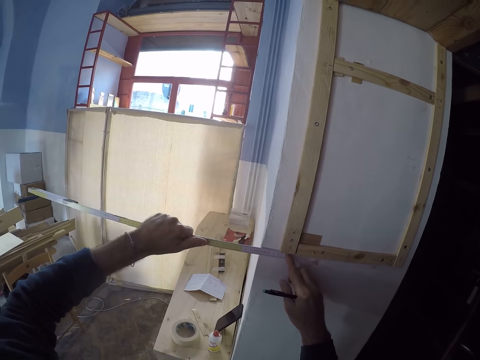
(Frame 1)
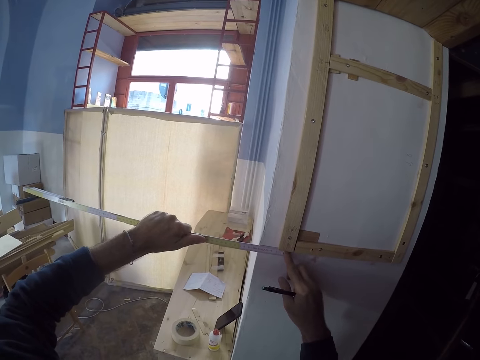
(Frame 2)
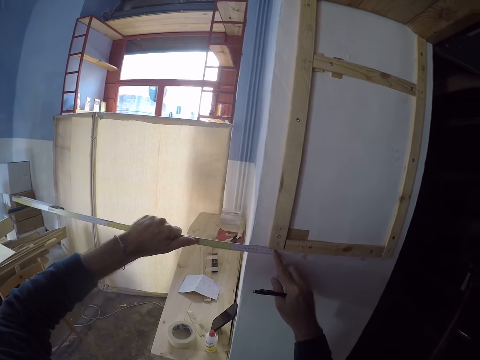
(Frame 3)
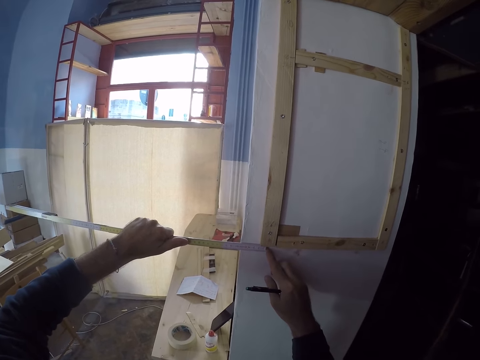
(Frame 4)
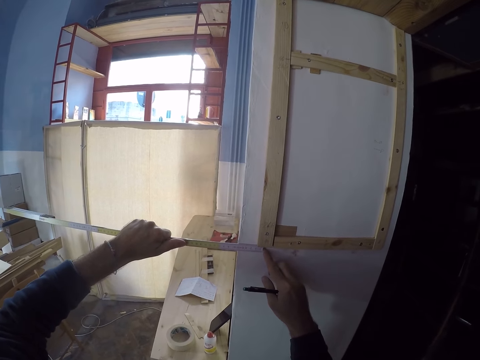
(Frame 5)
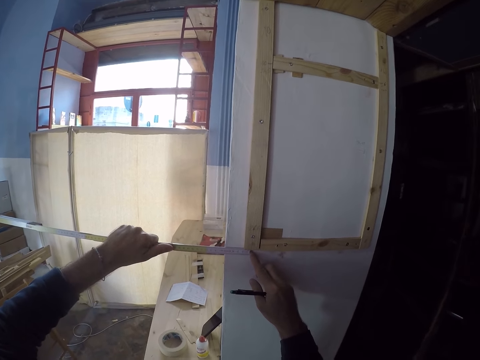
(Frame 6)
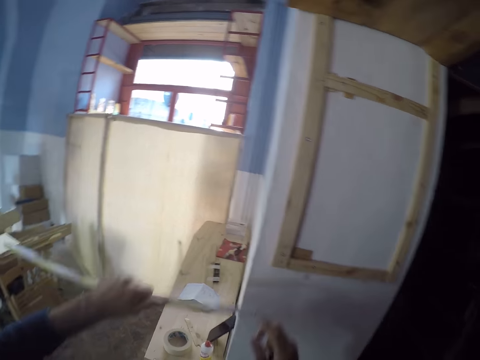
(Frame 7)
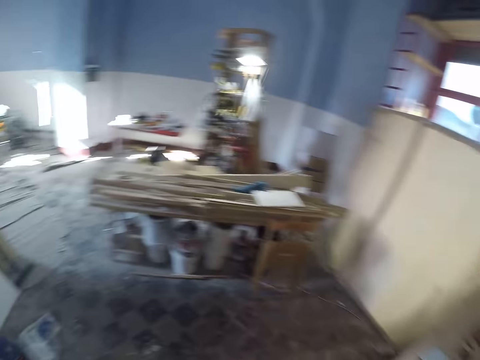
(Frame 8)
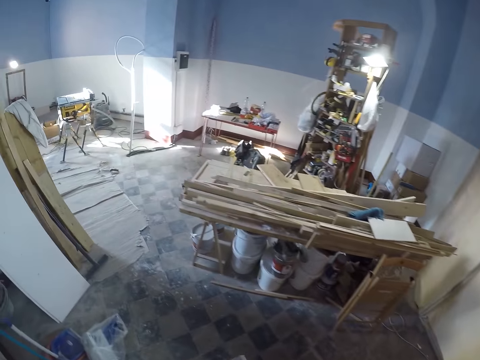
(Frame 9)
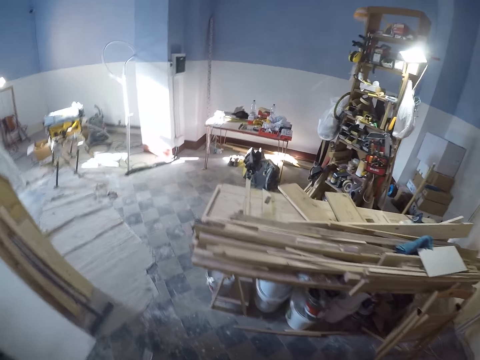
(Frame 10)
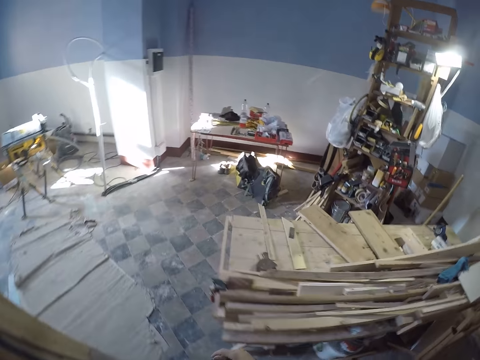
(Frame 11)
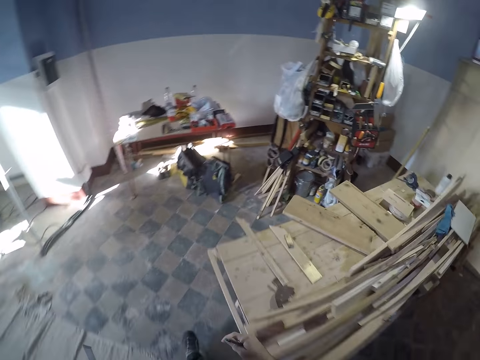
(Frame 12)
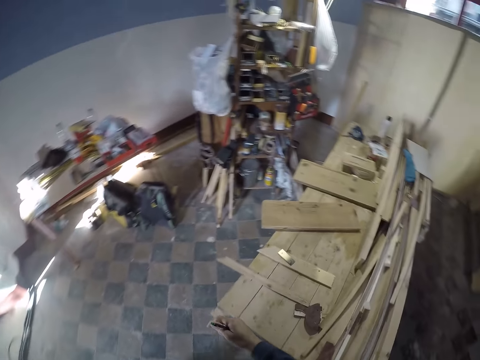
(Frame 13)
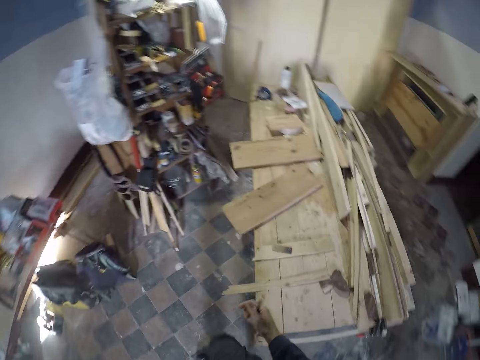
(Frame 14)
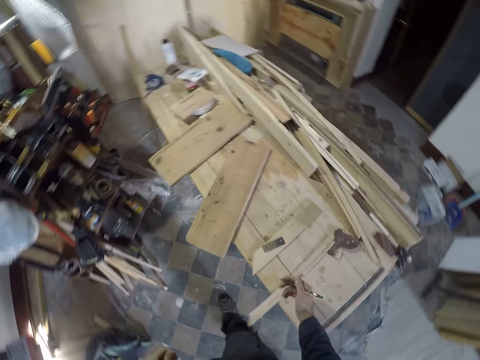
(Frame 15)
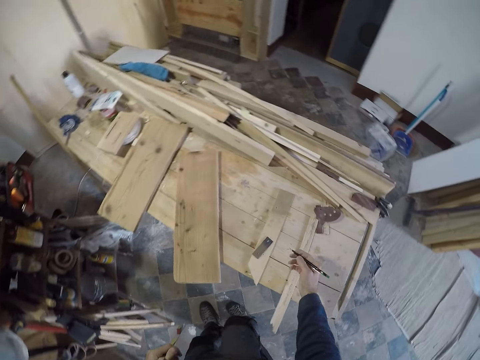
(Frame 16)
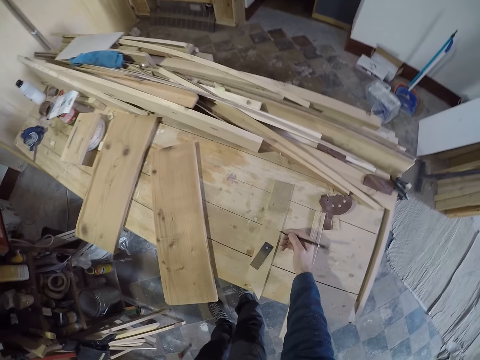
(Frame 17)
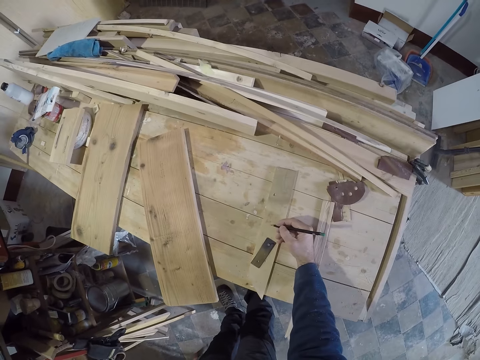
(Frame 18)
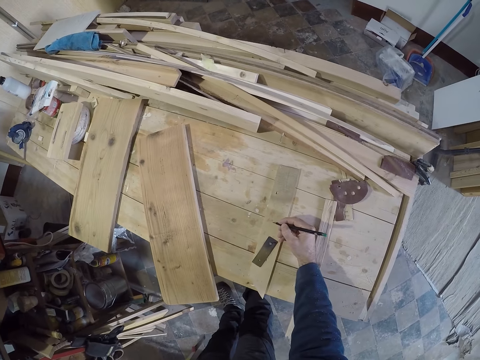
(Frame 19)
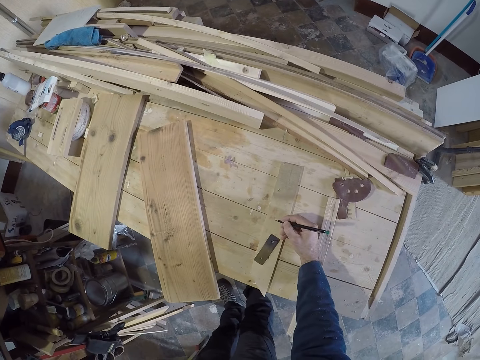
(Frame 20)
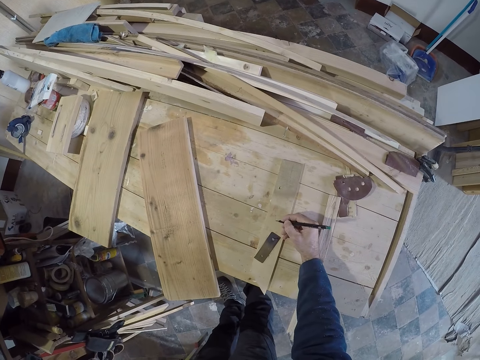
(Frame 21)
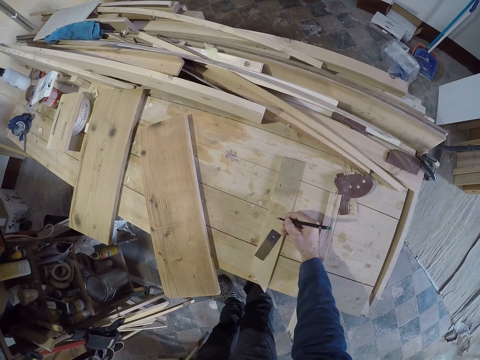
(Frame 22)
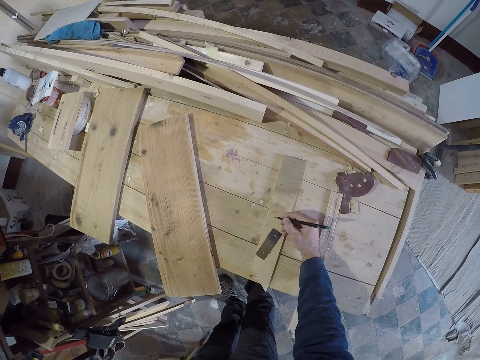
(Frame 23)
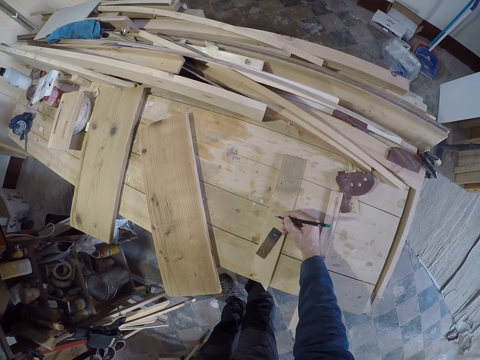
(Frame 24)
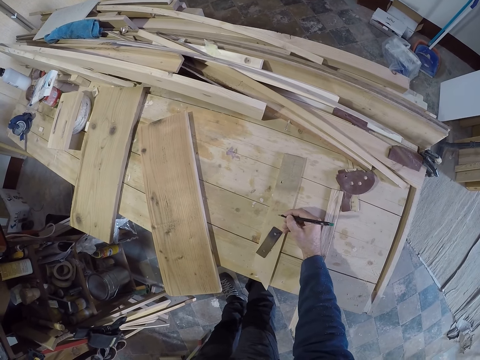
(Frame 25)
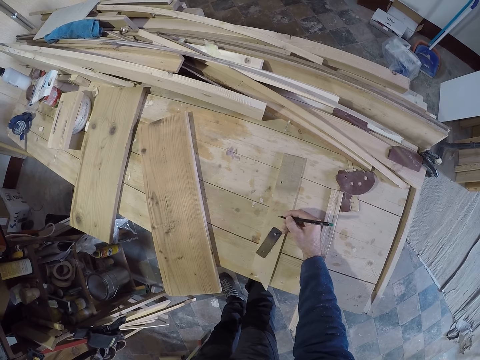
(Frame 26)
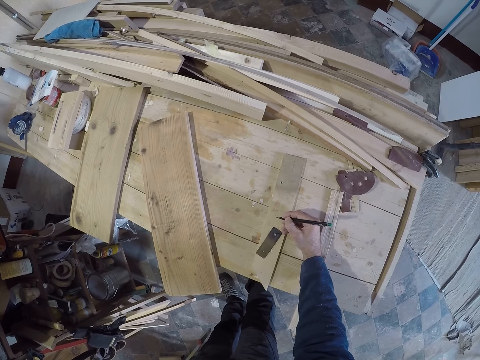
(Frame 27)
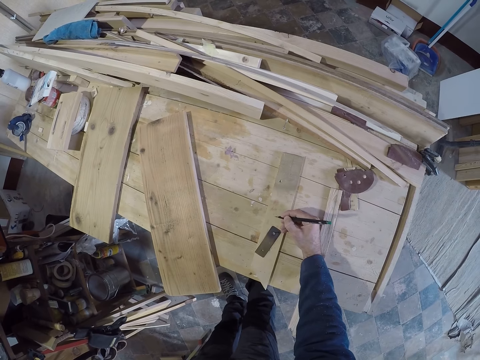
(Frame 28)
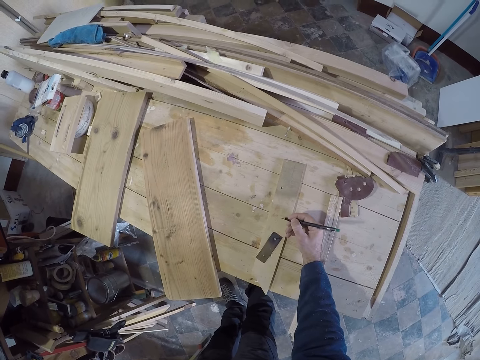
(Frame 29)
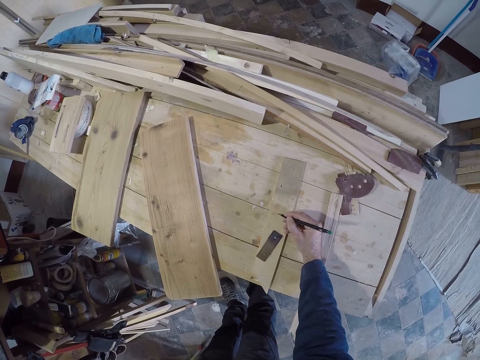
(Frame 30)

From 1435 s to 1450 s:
The camera wearer moves around. He writes on the try square with the pen in his right hand.

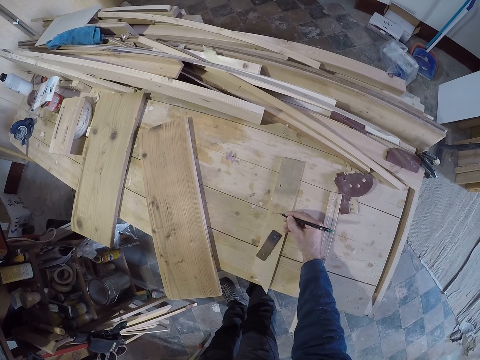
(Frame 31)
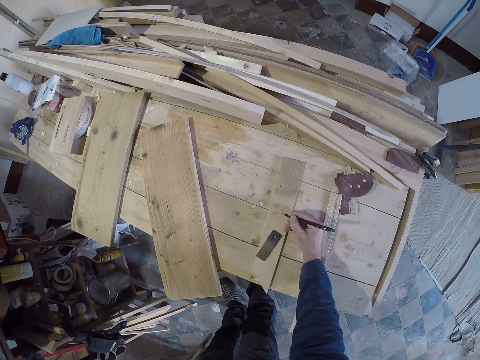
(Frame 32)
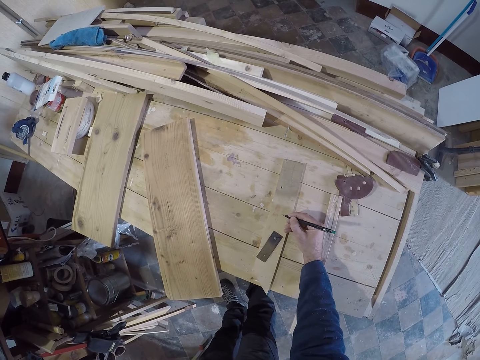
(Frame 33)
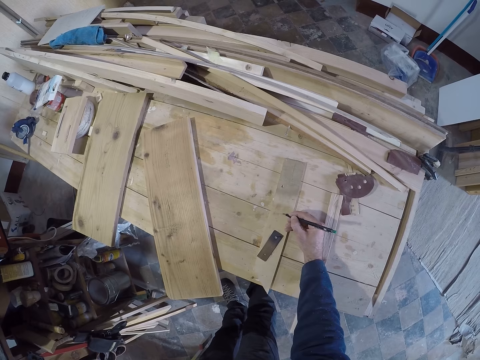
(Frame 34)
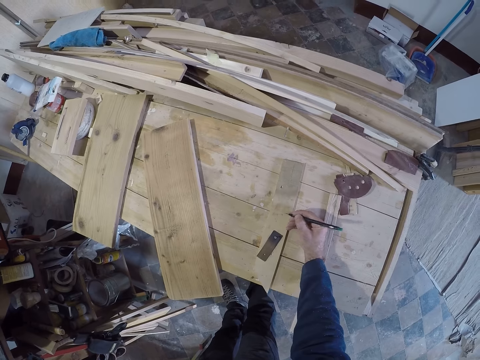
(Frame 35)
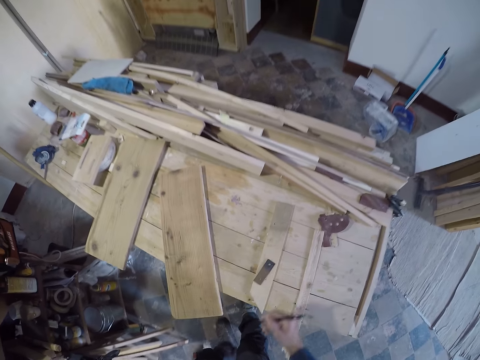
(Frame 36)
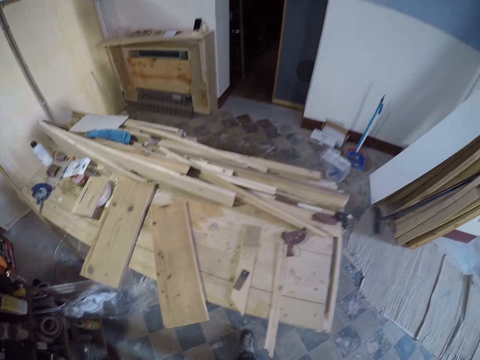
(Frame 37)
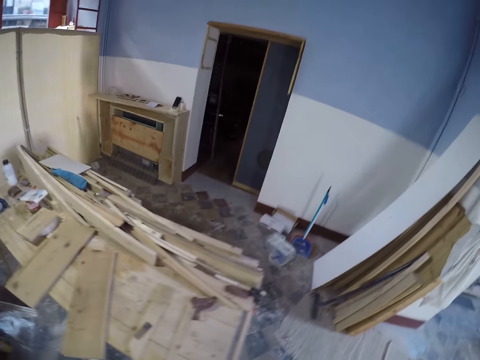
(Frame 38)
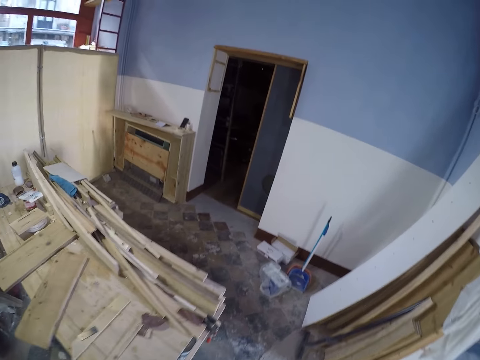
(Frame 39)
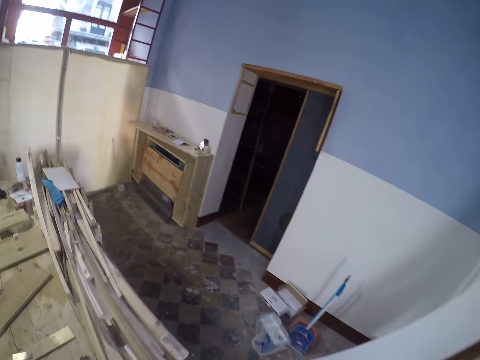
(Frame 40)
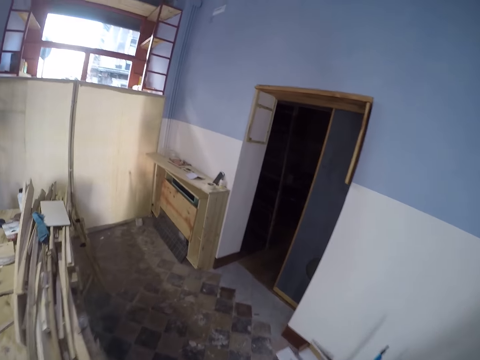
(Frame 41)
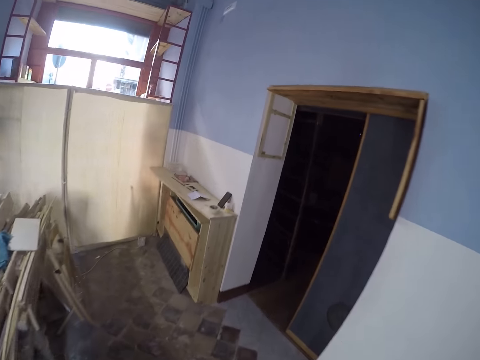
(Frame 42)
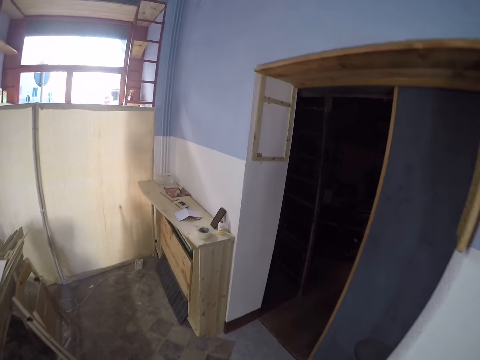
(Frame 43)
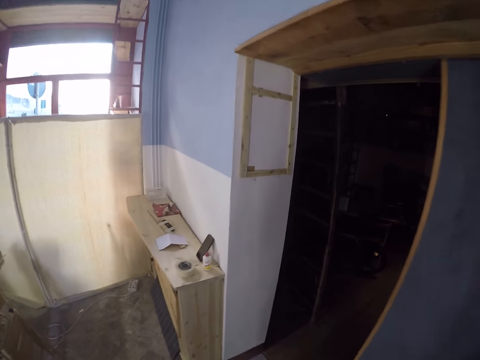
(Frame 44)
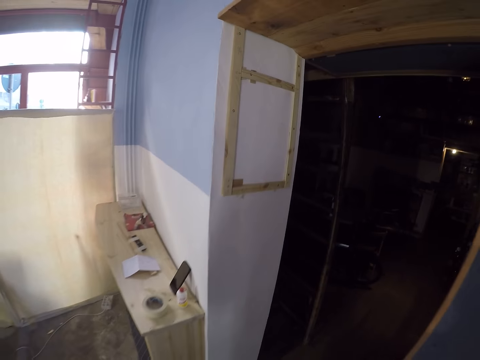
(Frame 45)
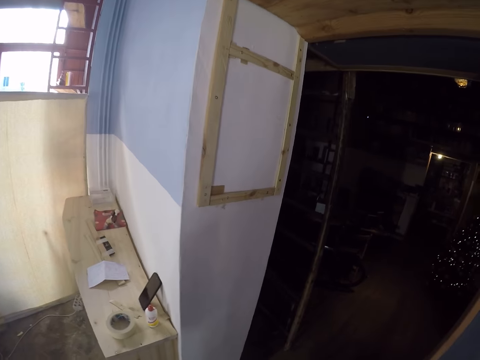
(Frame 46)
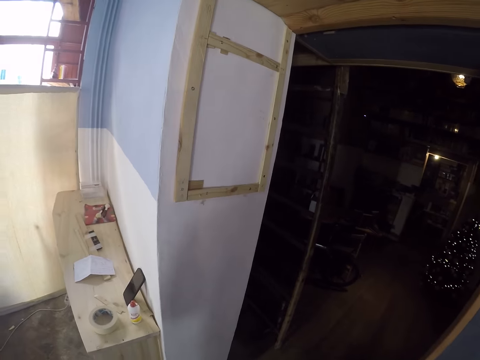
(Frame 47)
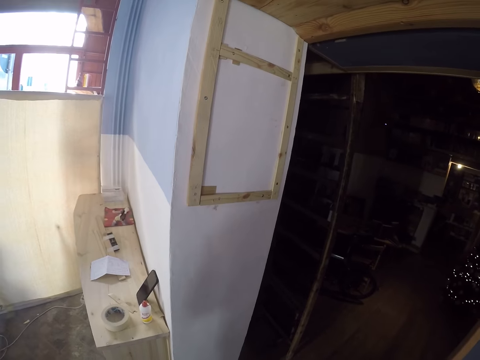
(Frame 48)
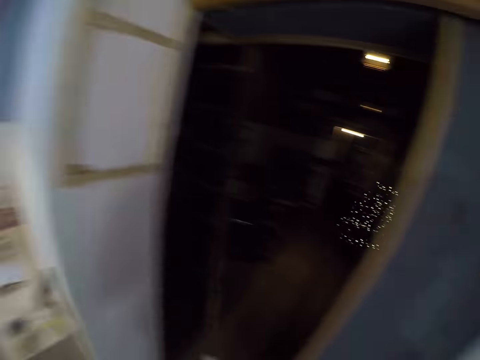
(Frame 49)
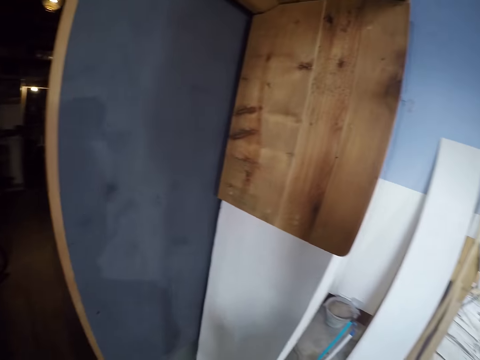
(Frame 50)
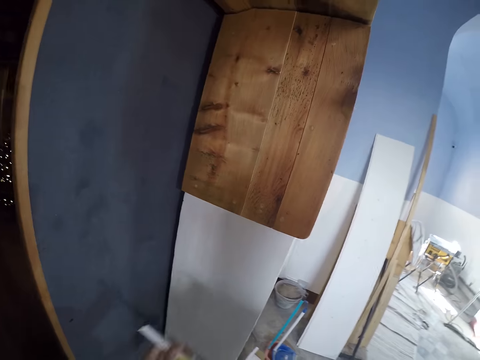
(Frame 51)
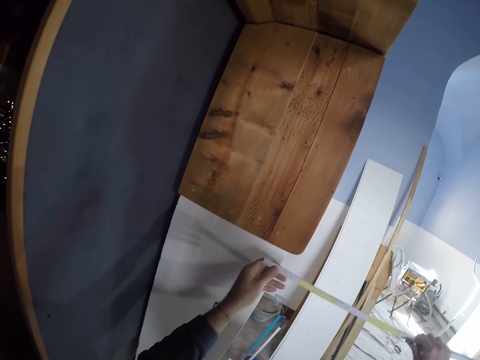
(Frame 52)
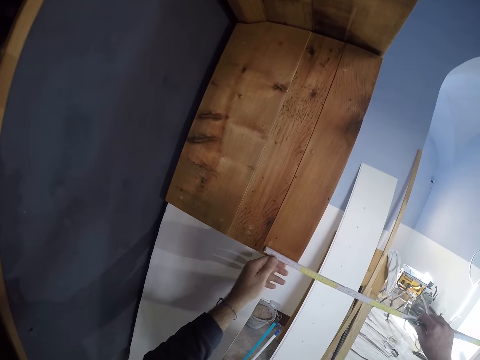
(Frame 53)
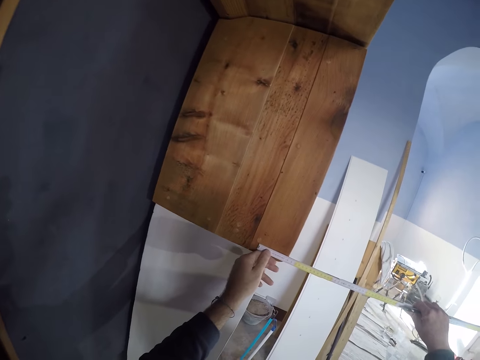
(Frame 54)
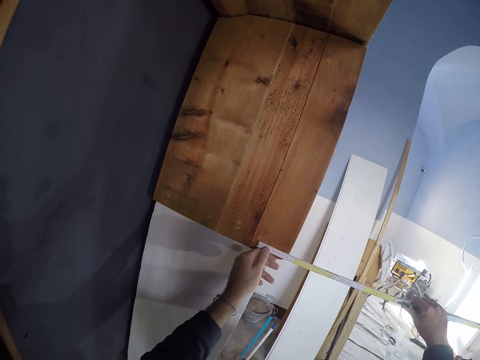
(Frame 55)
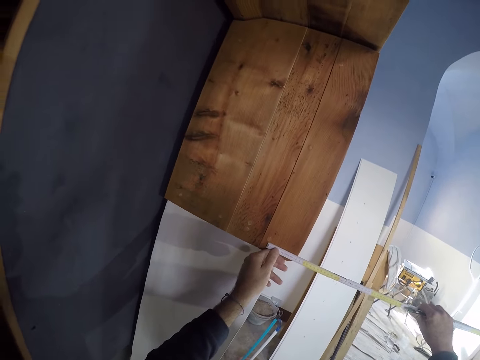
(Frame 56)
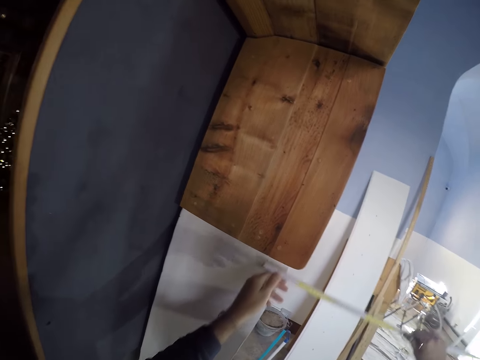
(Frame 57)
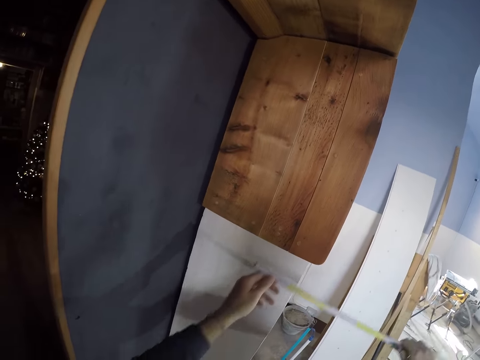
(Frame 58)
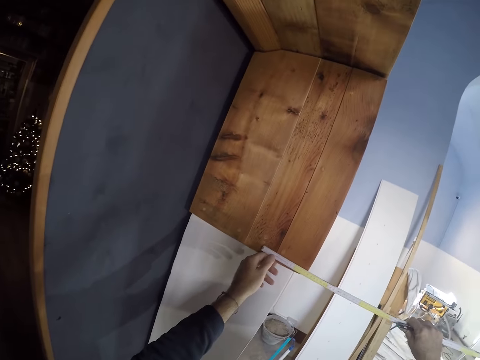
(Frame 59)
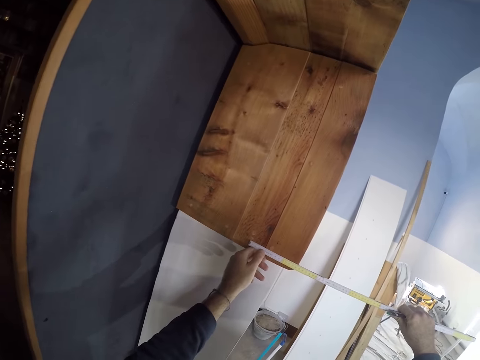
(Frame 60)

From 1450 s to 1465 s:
The camera wearer moves around. He measures the right side of the doorway with the measuring rule in his hand. He looks around.
